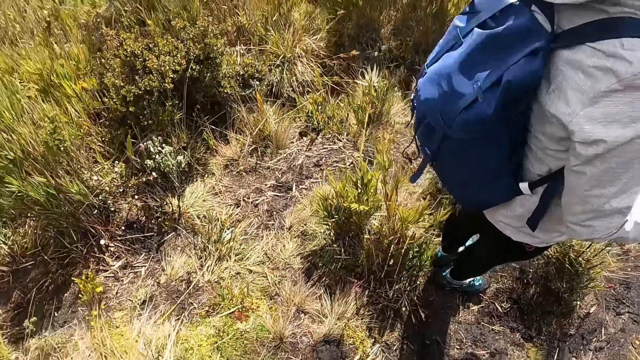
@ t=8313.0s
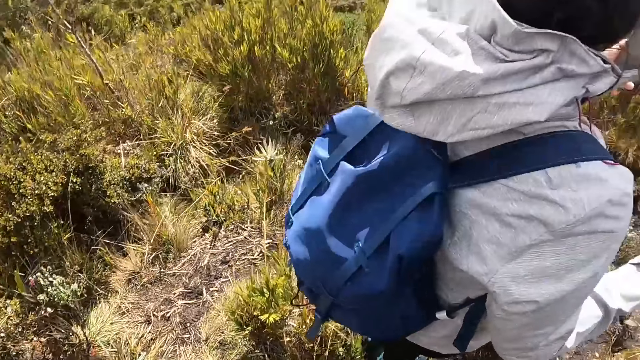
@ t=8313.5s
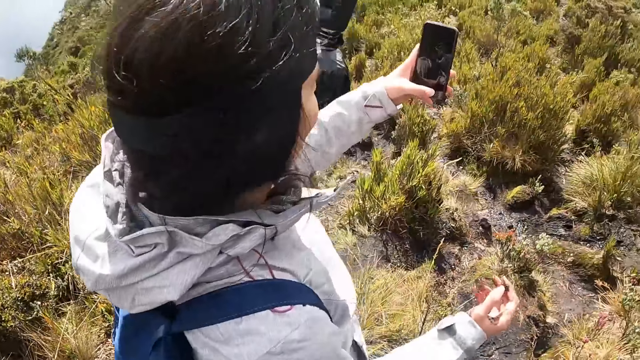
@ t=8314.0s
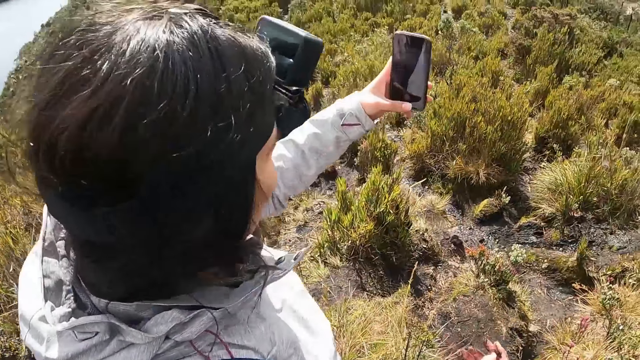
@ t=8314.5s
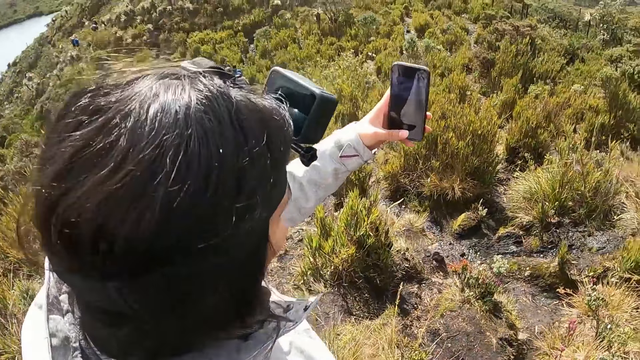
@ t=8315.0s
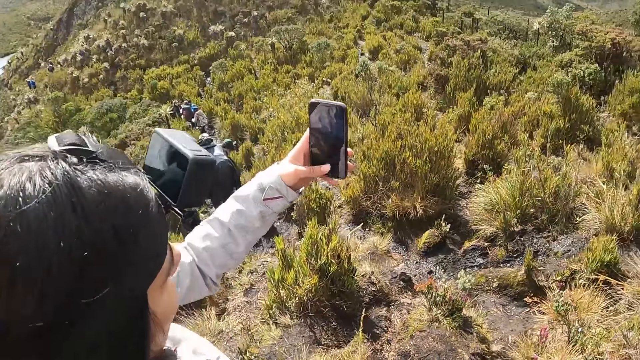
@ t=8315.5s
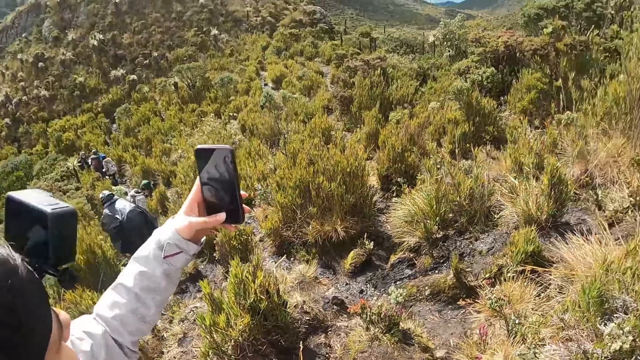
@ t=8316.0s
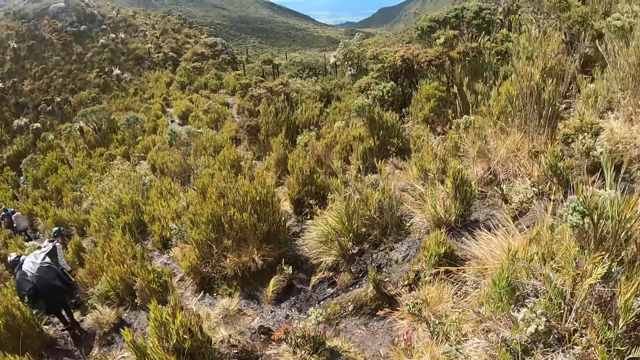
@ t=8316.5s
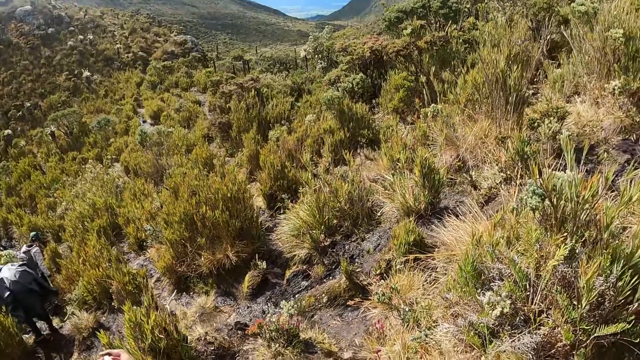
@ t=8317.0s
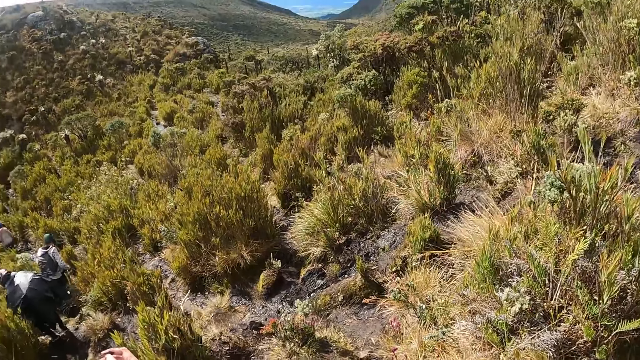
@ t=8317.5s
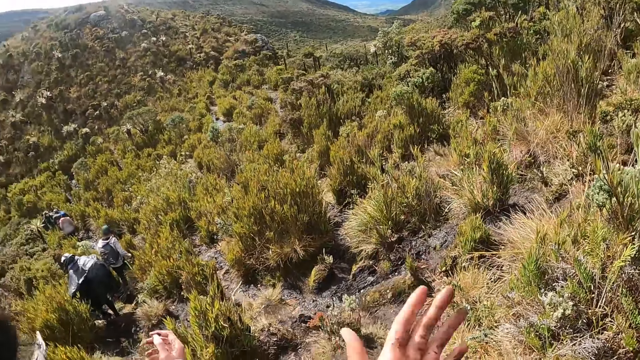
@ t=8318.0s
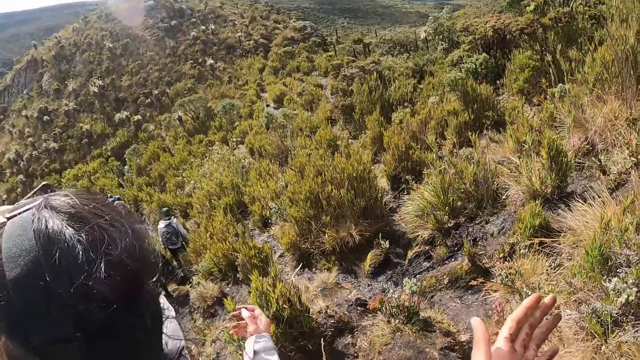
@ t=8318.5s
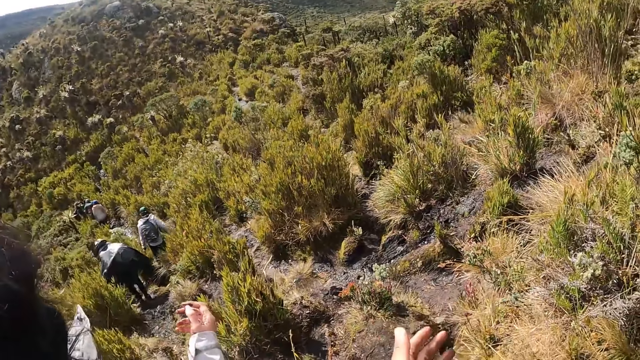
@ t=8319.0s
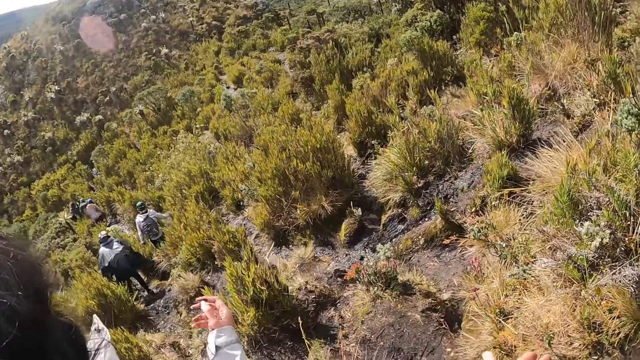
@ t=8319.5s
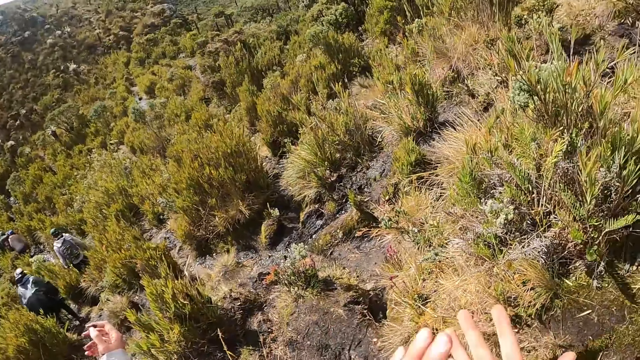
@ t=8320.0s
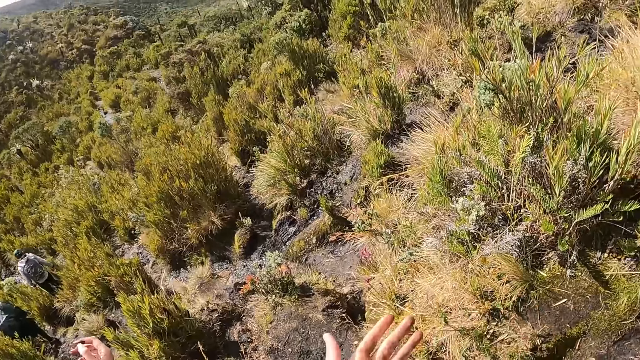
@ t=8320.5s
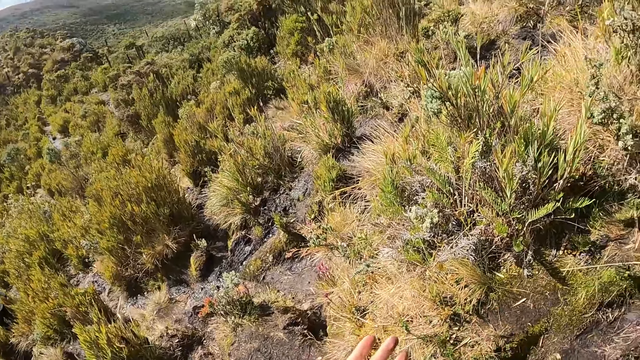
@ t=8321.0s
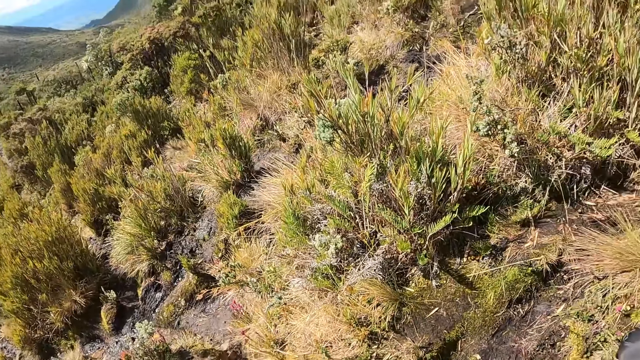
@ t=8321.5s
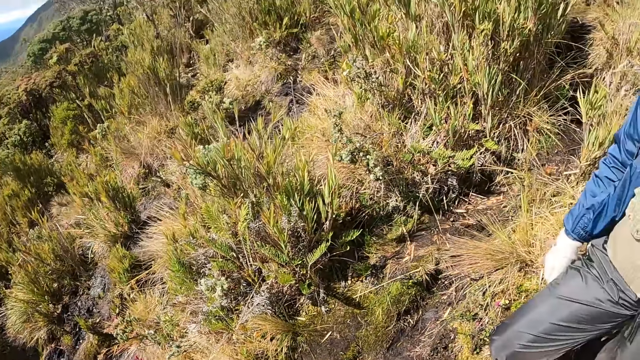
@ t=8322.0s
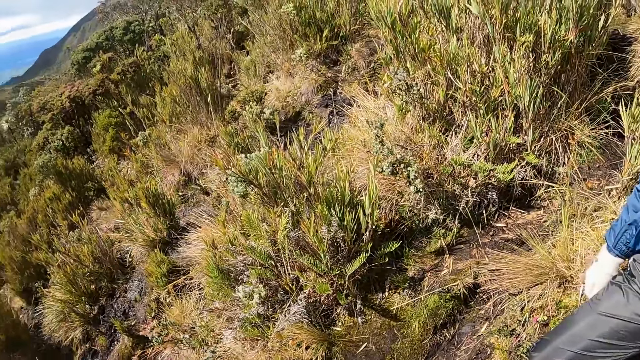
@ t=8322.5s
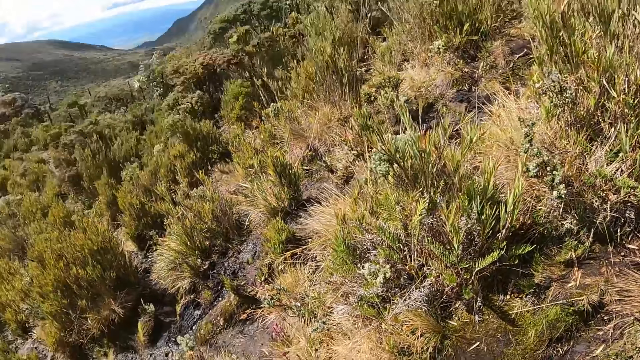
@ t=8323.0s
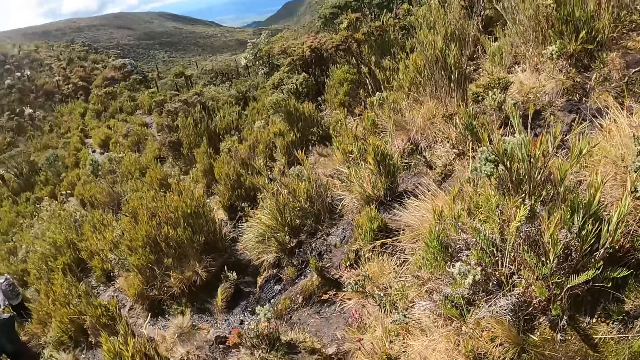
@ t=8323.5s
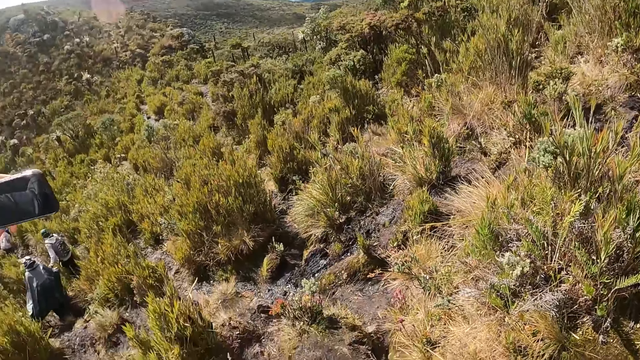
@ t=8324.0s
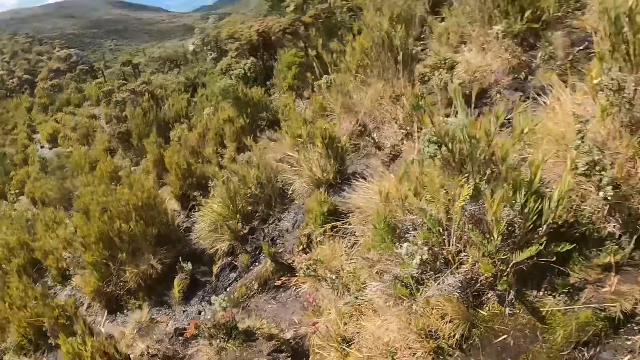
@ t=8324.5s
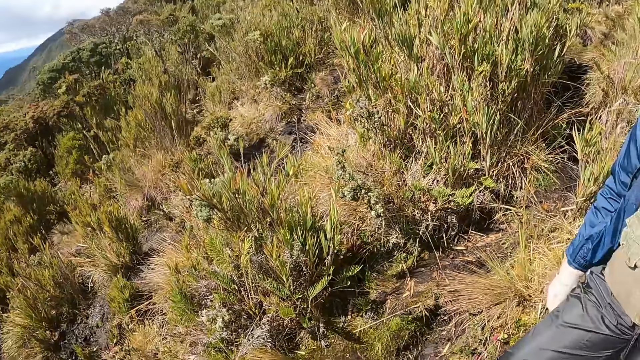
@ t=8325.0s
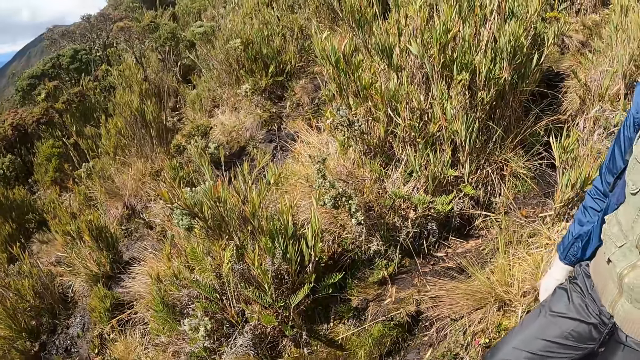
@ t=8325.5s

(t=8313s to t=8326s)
The woman operates the mobile phone with her left hand. The woman takes photos. The camera wearer dusts both hands. They move hands and look around.

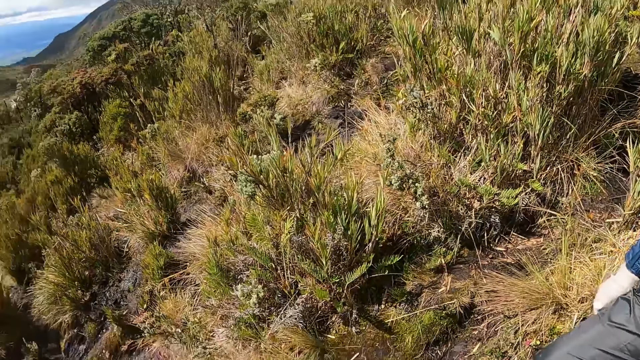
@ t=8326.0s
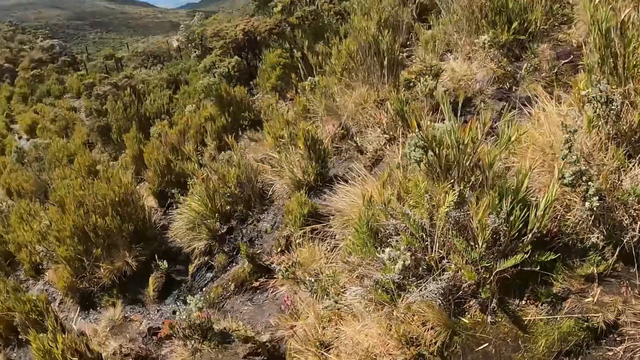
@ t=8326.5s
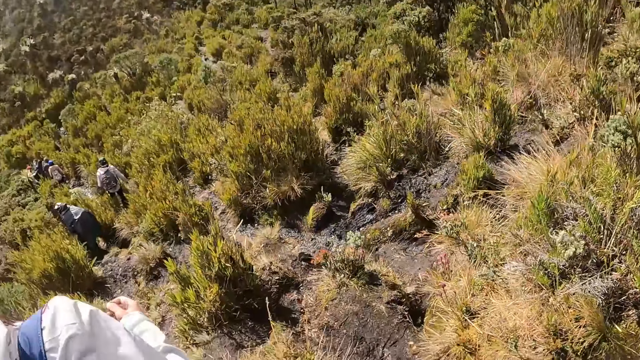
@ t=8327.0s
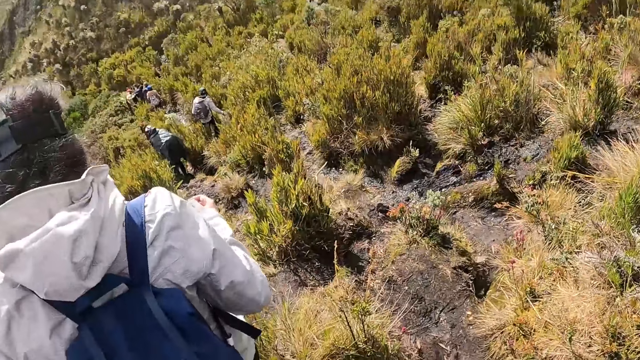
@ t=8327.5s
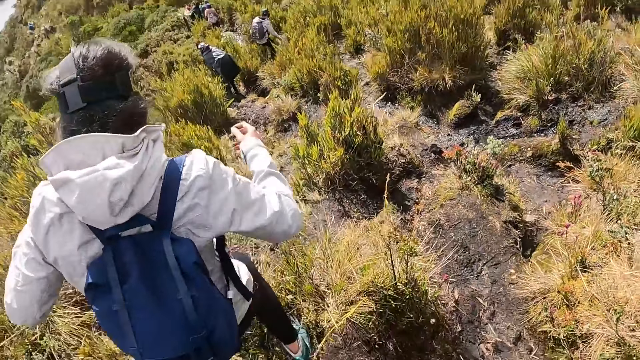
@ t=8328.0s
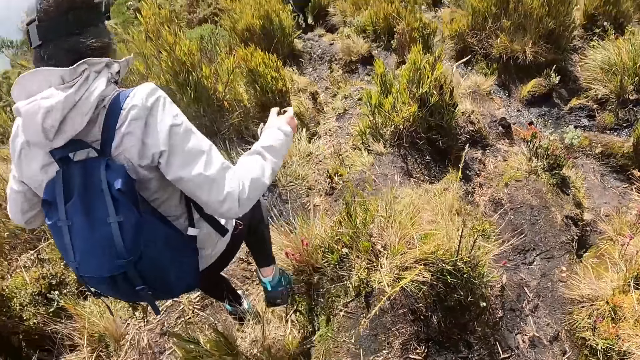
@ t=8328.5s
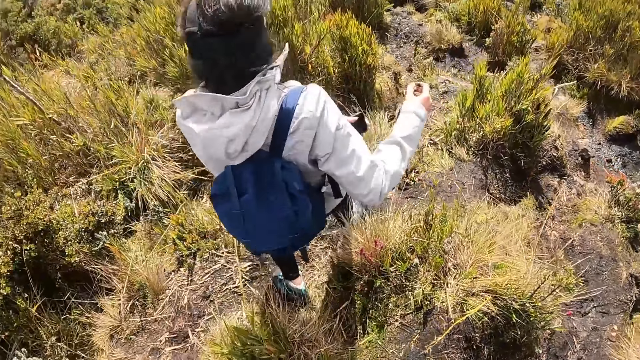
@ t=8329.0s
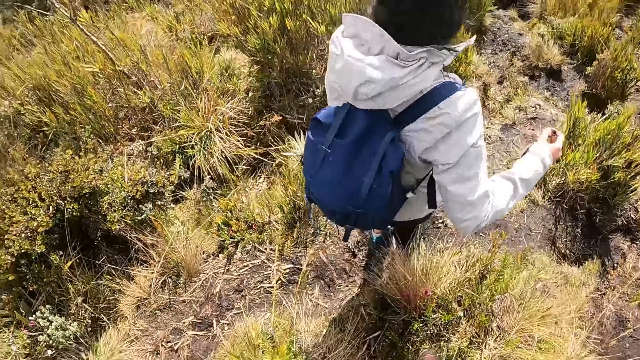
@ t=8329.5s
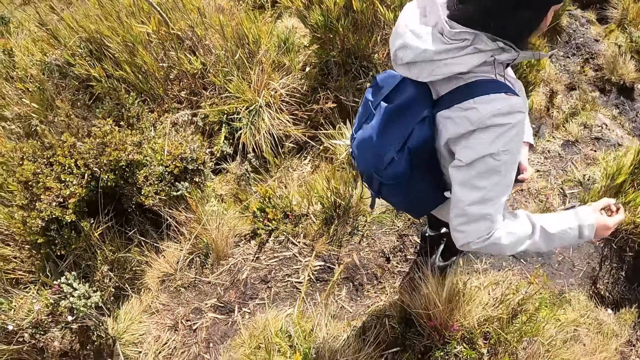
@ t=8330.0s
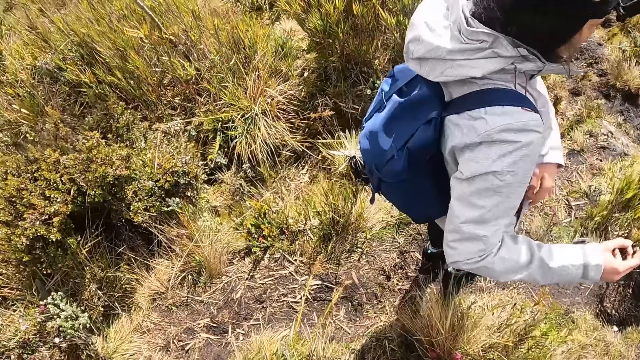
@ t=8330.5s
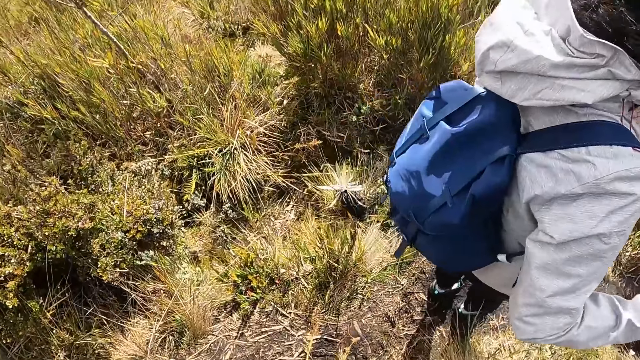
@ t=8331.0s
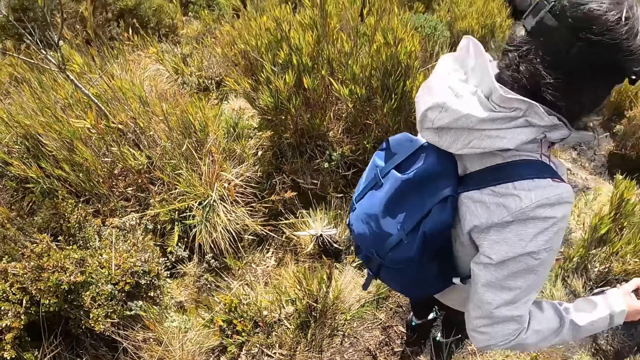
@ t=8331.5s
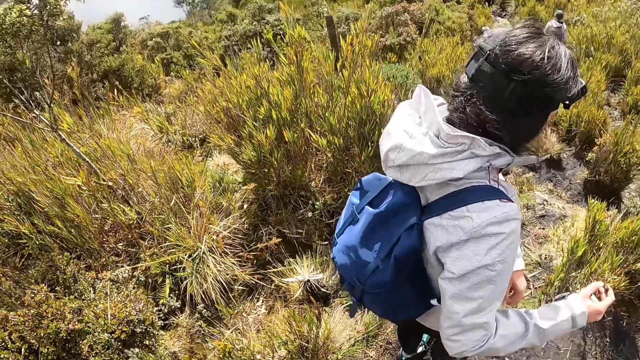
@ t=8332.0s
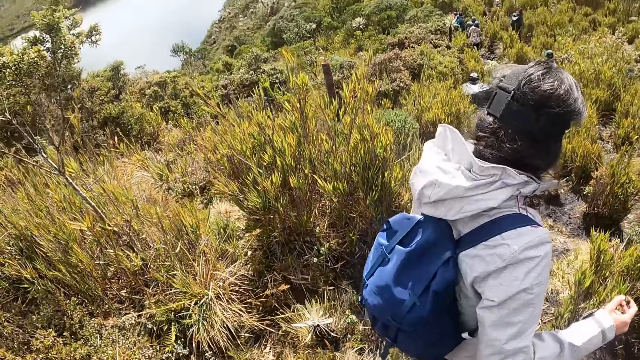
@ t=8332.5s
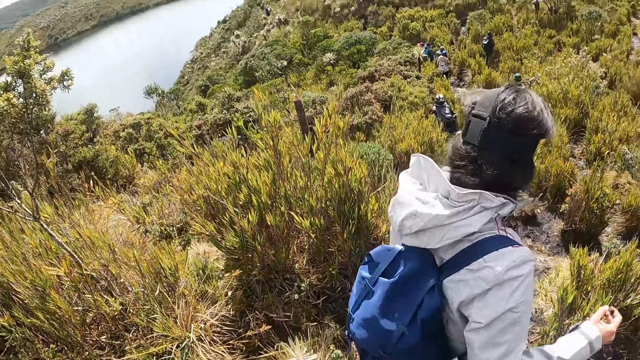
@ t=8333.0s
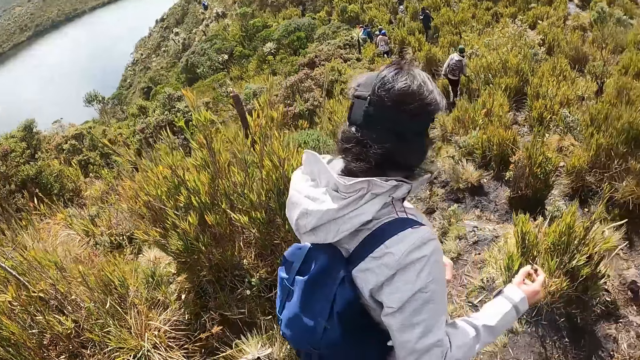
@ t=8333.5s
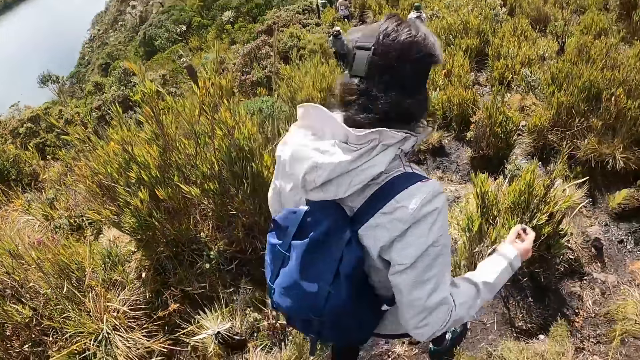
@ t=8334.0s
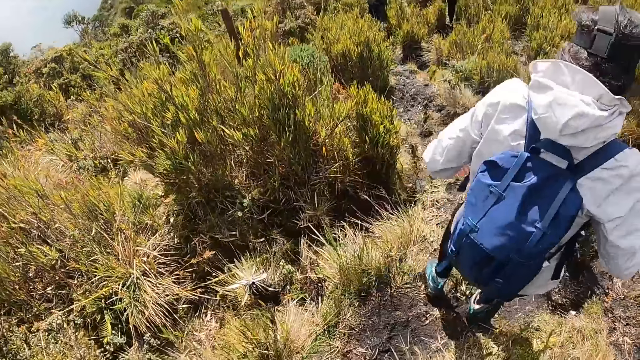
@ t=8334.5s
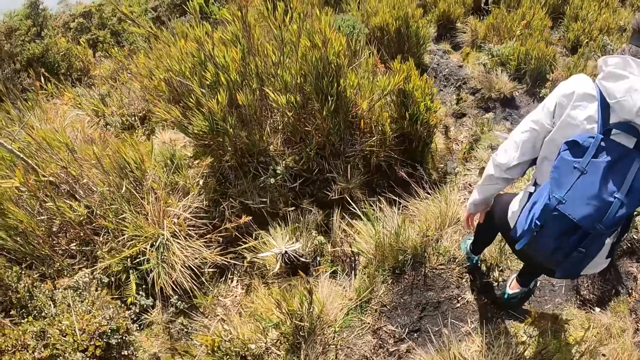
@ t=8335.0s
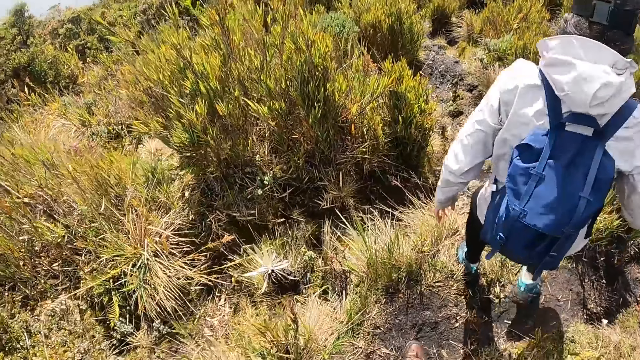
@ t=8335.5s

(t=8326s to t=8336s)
The woman walks on the path with the camera wearer and puts the mobile phone into her jacket's pocket with her left hand.
